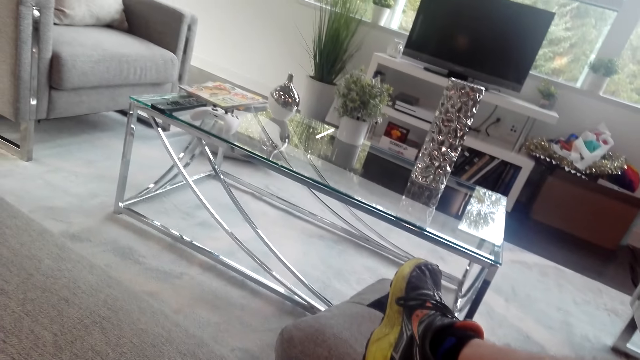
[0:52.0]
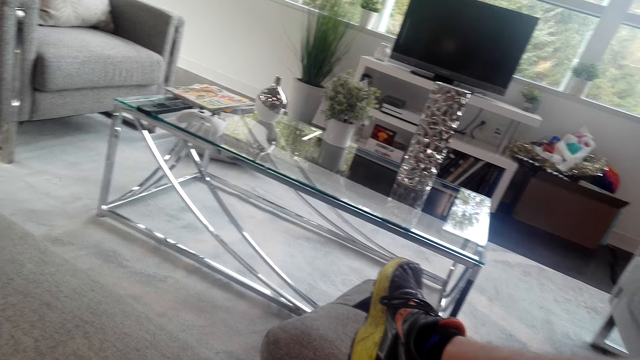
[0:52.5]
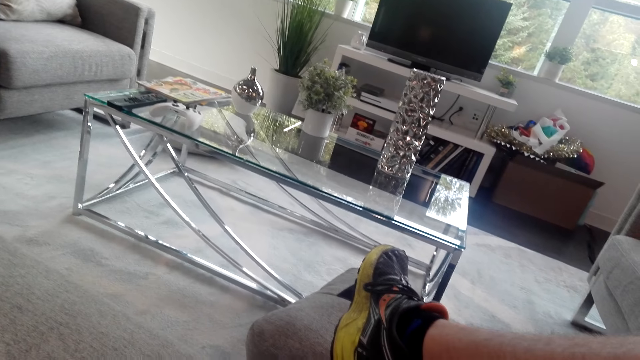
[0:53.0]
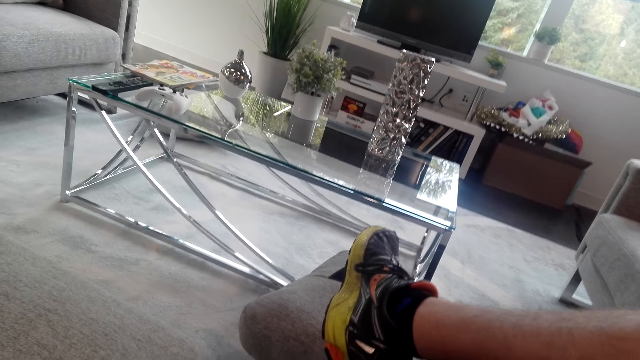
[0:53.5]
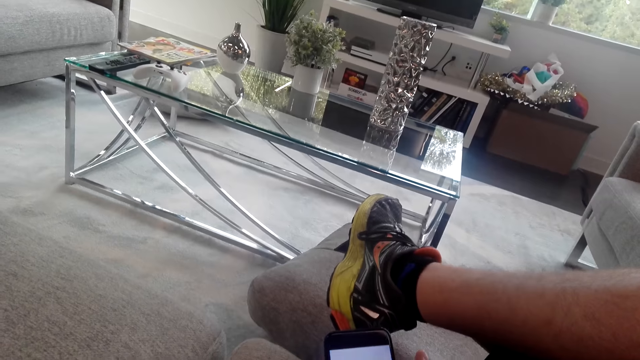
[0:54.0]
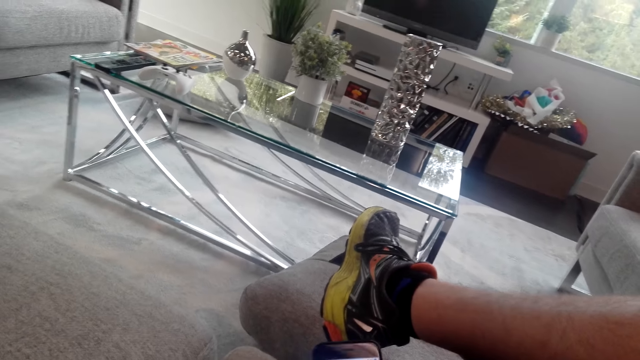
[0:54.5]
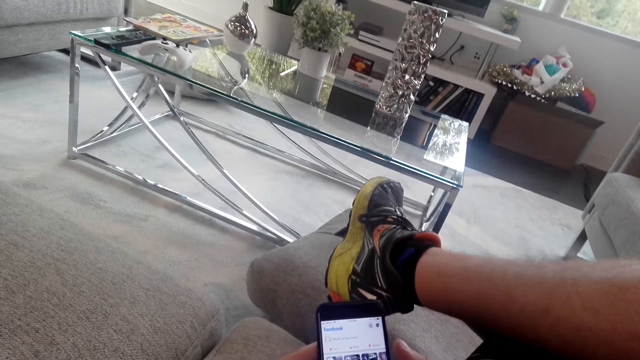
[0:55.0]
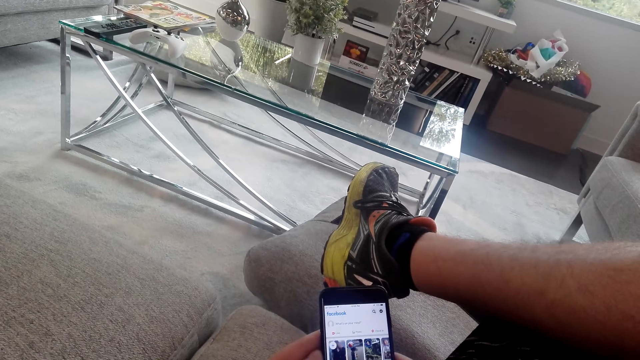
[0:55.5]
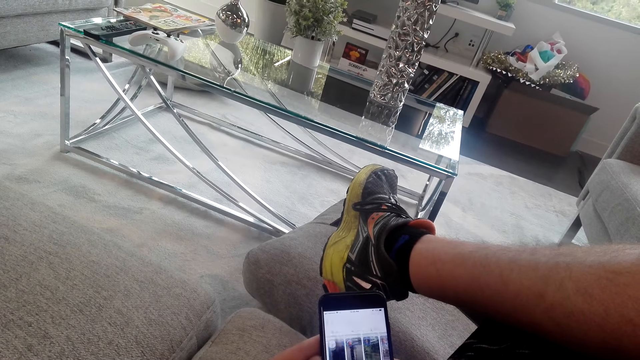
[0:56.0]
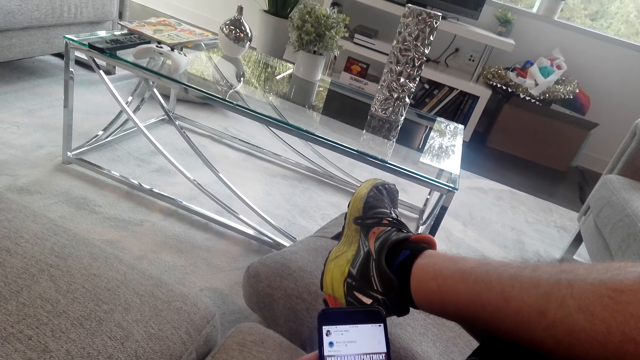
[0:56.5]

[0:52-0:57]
The camera wearer operates the phone in his hands.

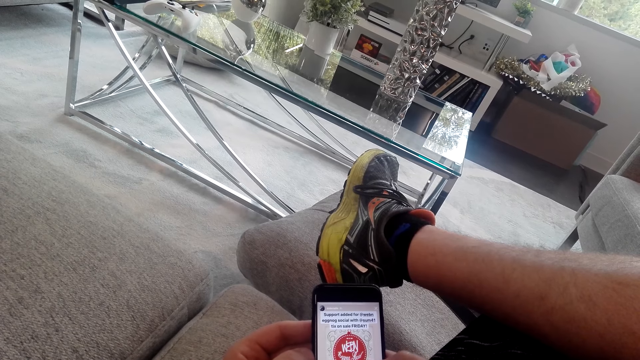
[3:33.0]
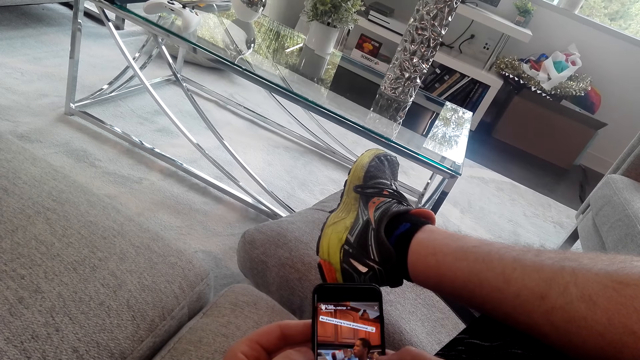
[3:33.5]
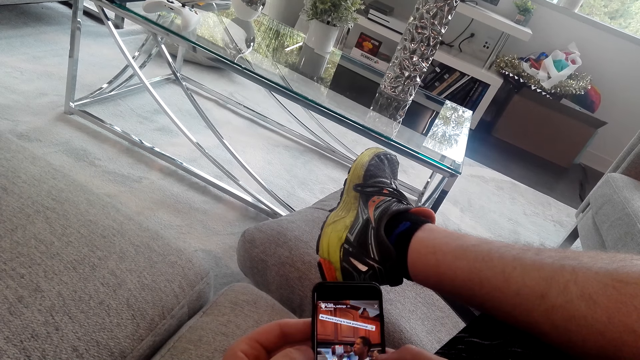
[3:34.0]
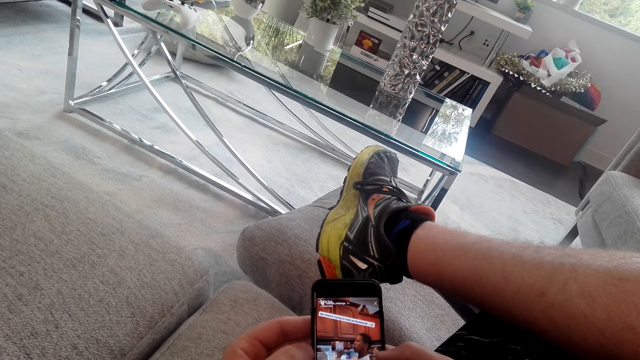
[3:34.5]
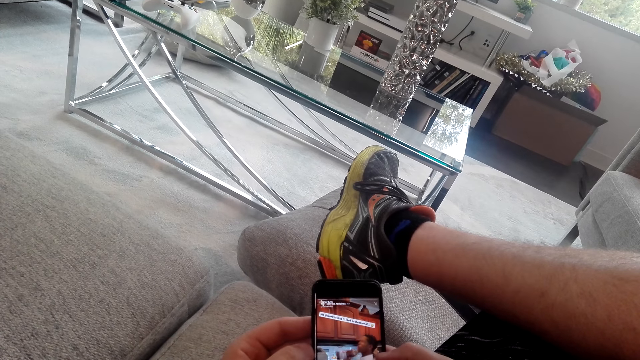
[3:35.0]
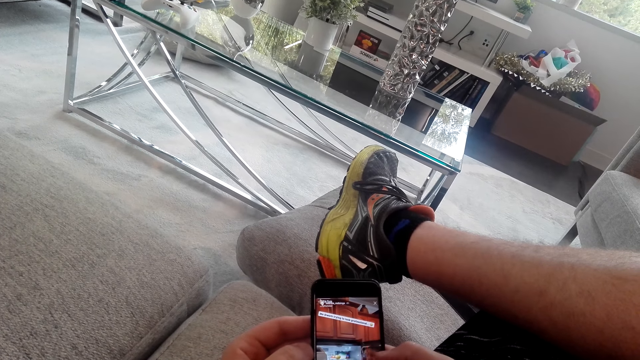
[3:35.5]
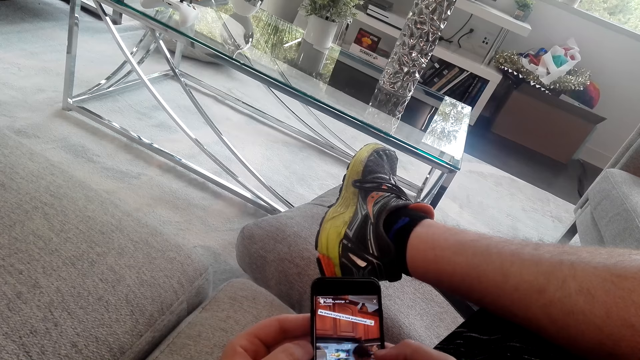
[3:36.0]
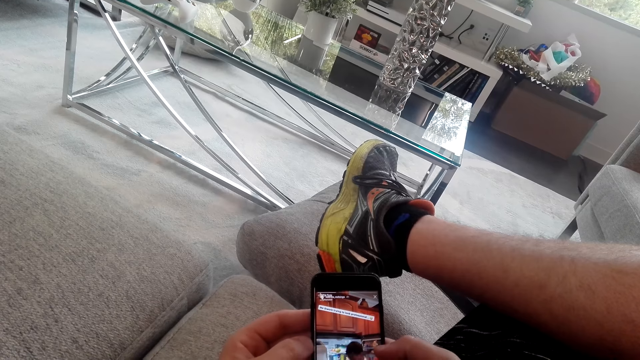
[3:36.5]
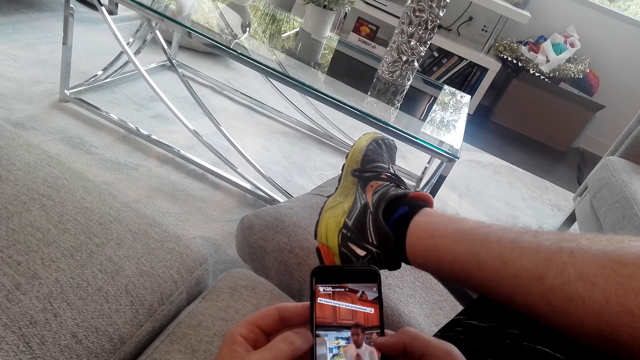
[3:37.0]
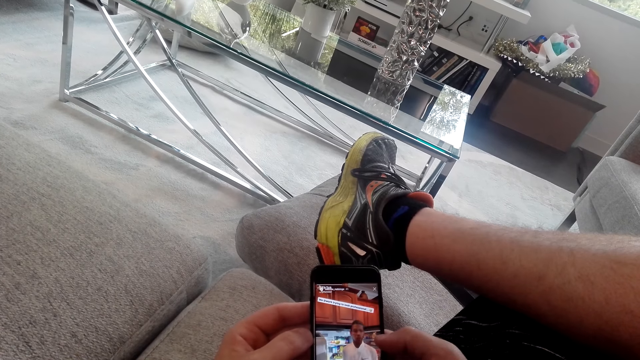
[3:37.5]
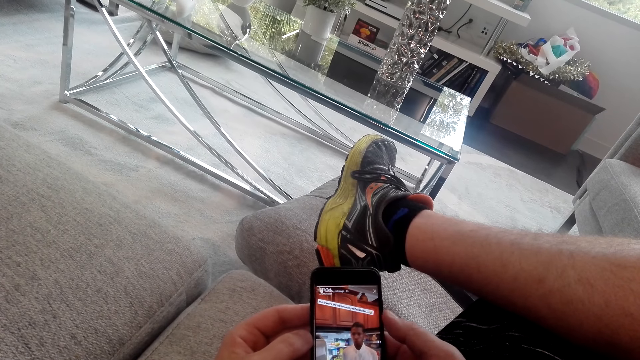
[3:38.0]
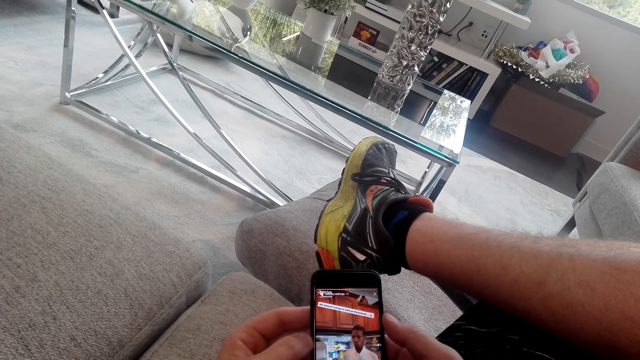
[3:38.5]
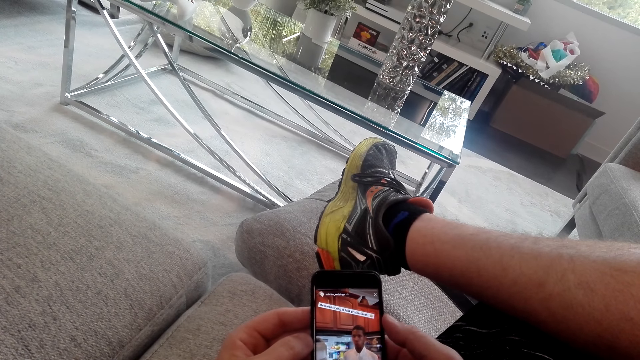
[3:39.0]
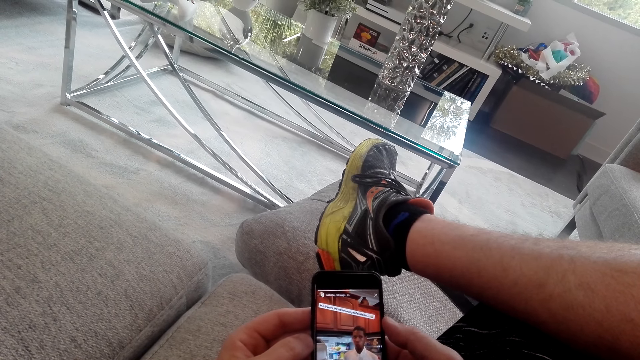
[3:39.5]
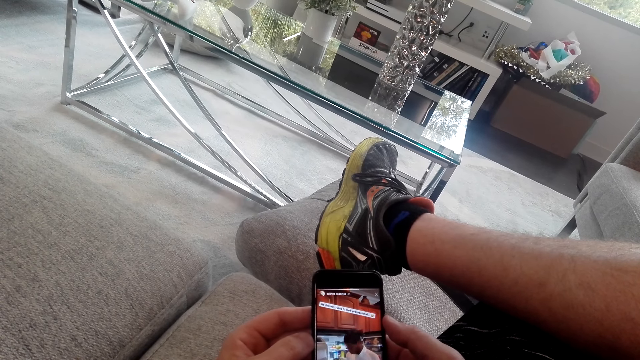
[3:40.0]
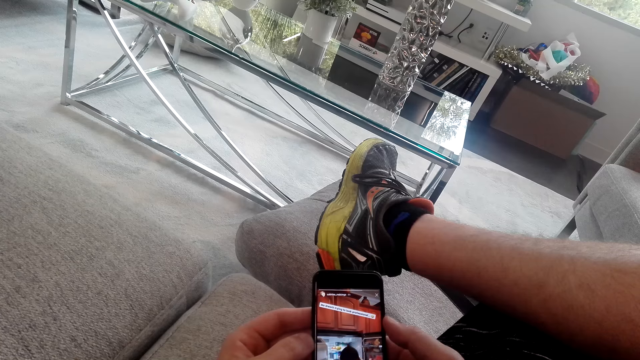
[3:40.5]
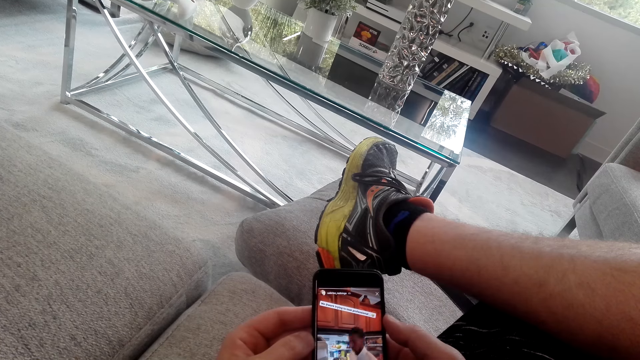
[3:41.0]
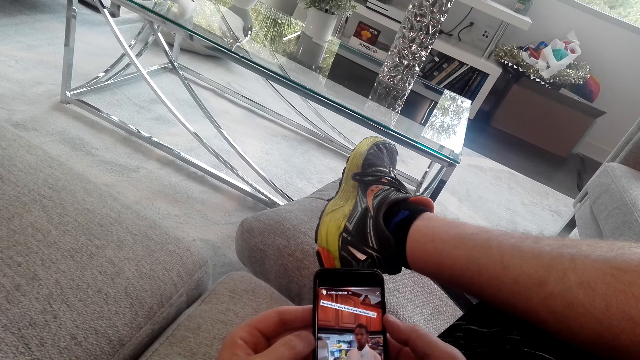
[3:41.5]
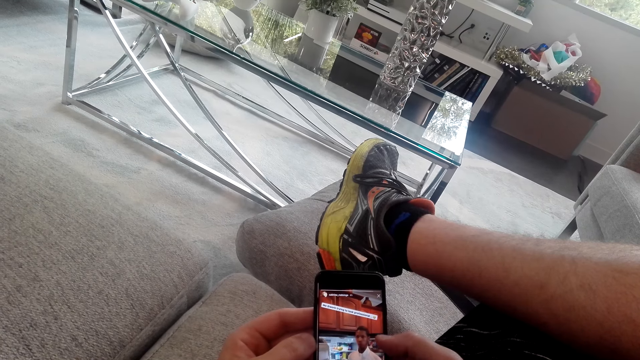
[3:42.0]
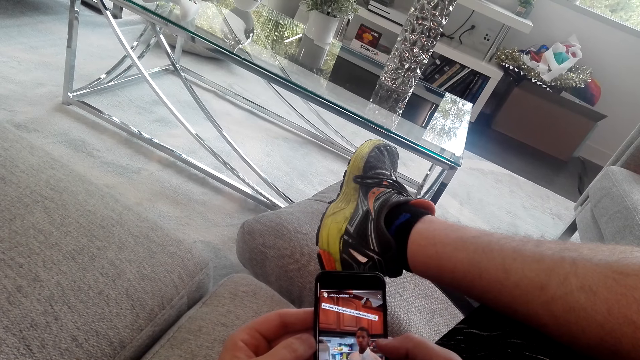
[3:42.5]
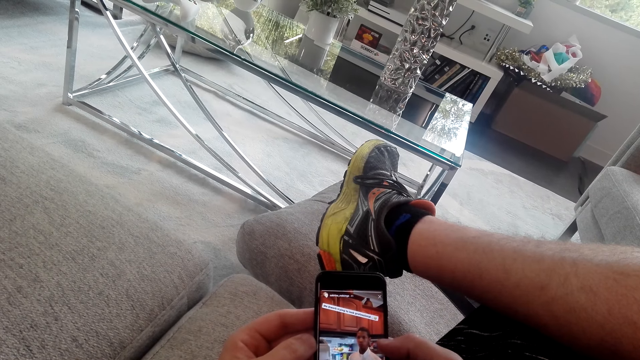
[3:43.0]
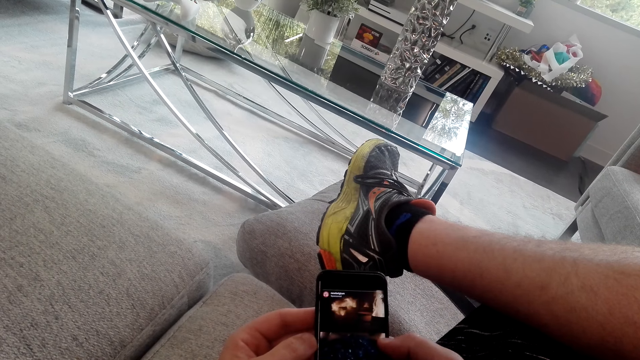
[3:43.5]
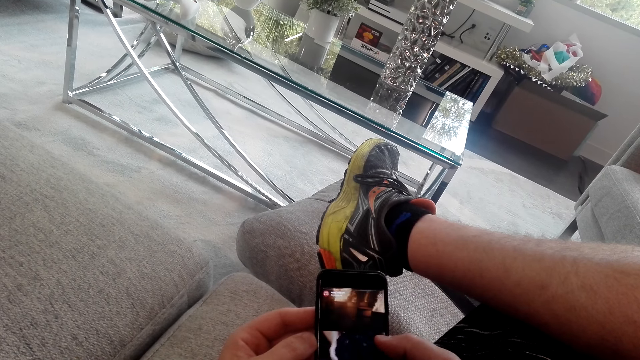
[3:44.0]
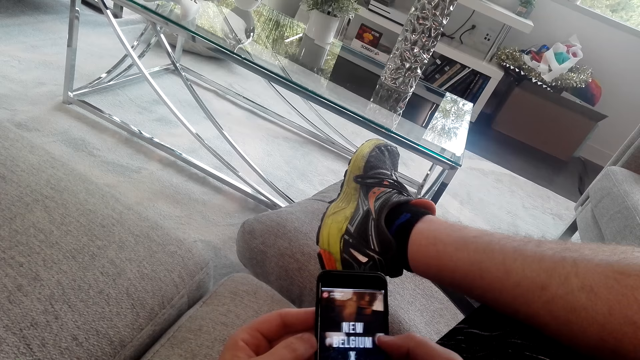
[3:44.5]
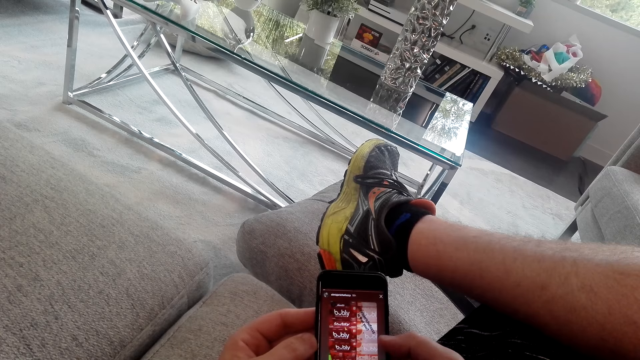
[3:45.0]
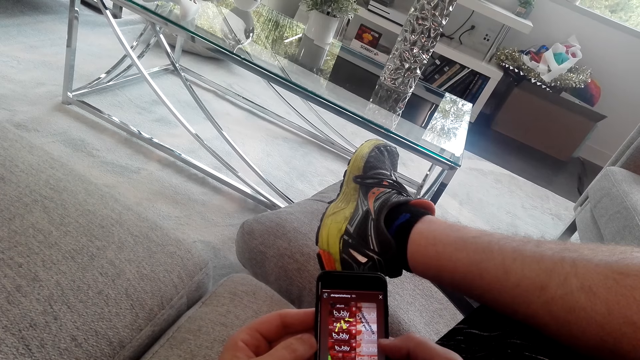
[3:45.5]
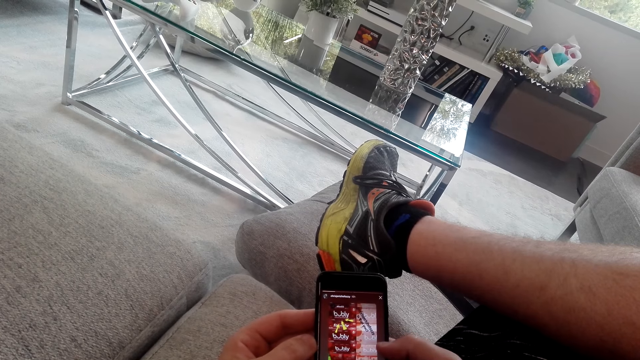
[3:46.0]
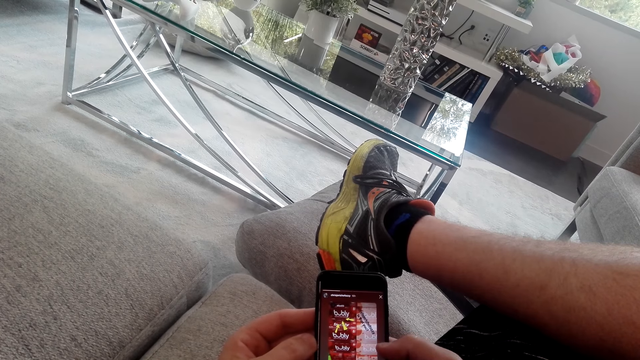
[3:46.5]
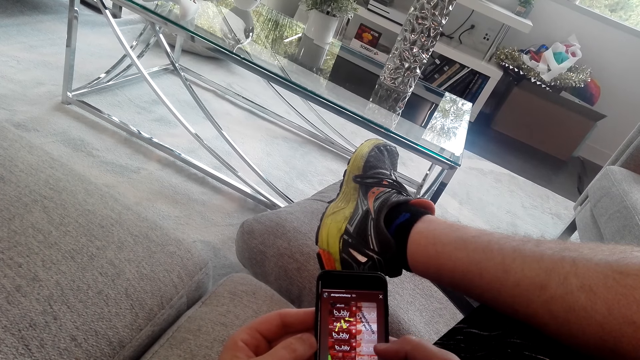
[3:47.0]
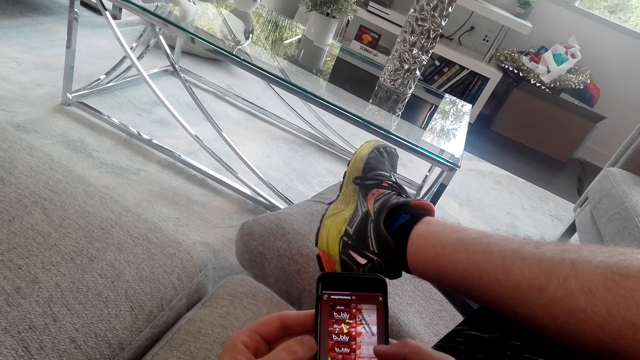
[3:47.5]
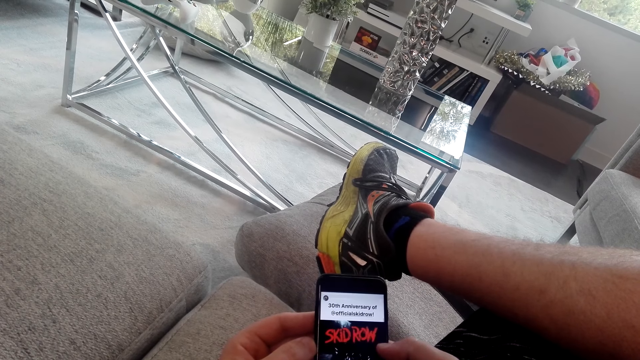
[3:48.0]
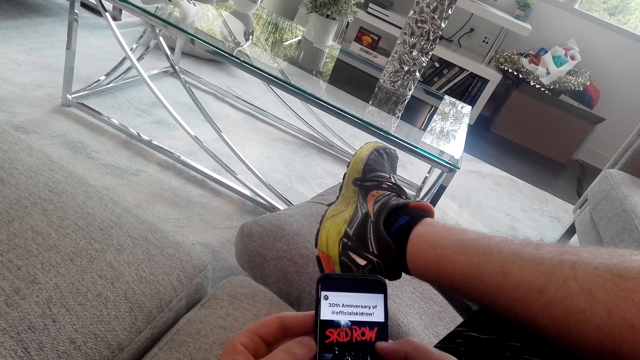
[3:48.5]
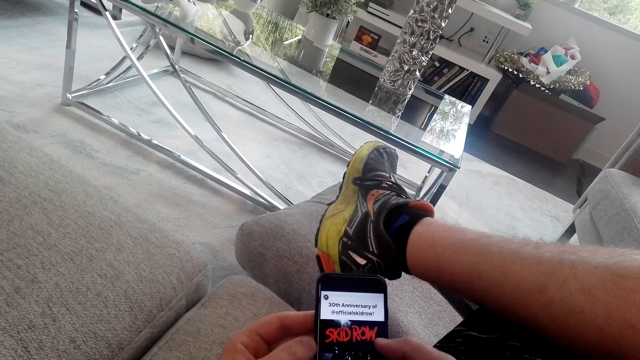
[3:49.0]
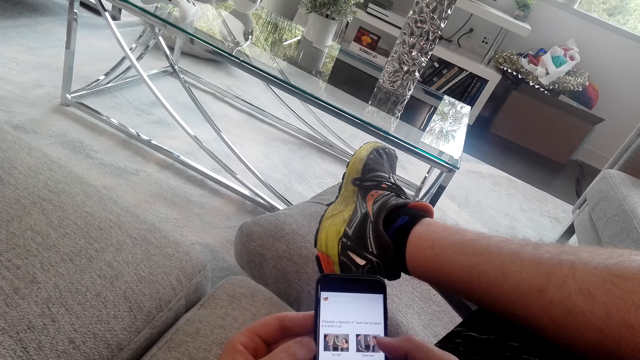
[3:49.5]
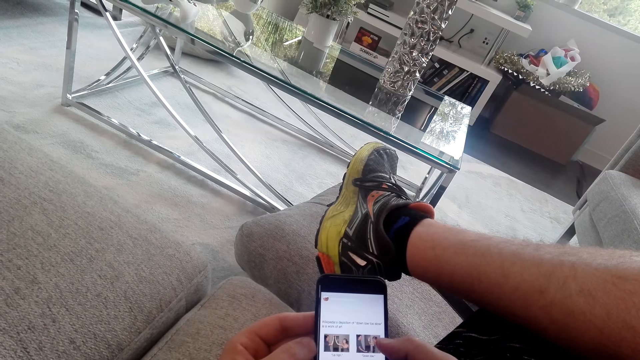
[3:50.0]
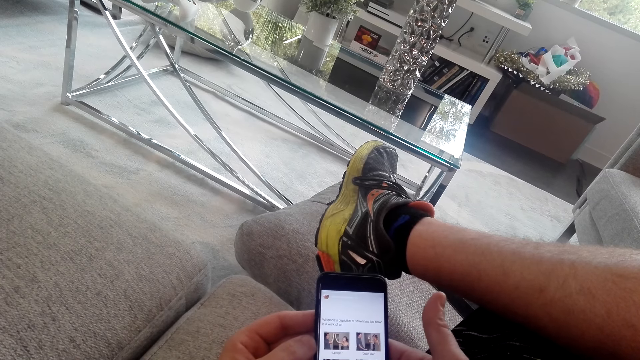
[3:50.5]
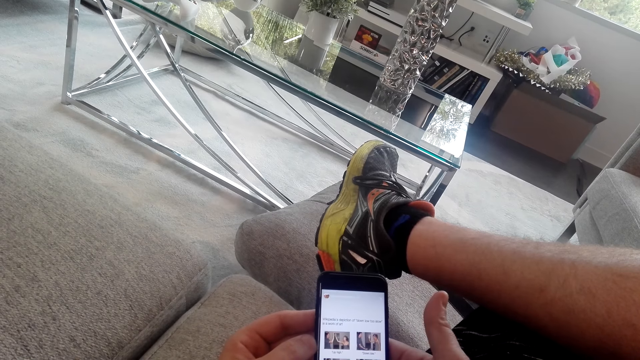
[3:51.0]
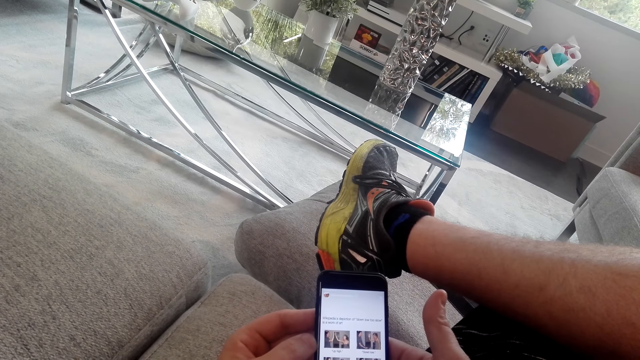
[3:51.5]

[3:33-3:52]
The camera wearer watches the video on the phone. He operates the phone in his hands.
